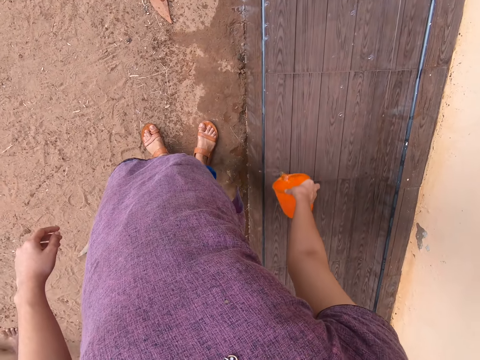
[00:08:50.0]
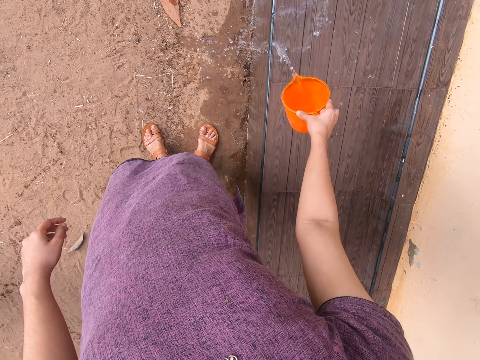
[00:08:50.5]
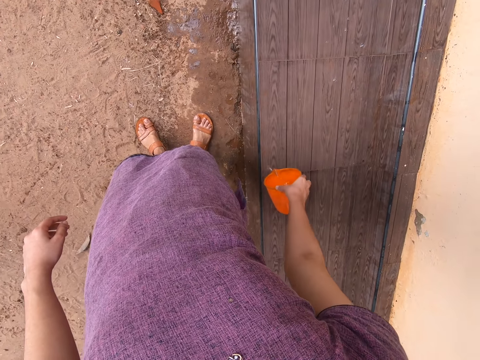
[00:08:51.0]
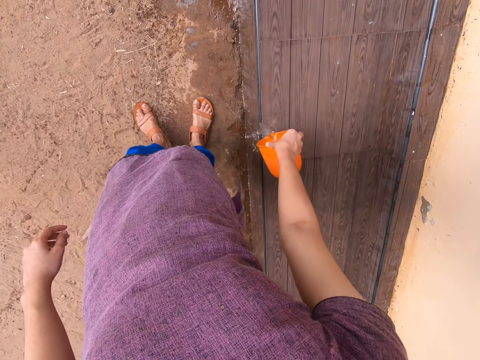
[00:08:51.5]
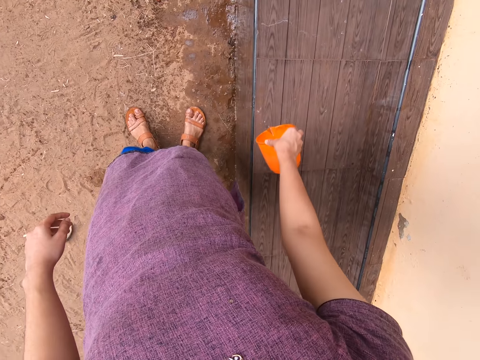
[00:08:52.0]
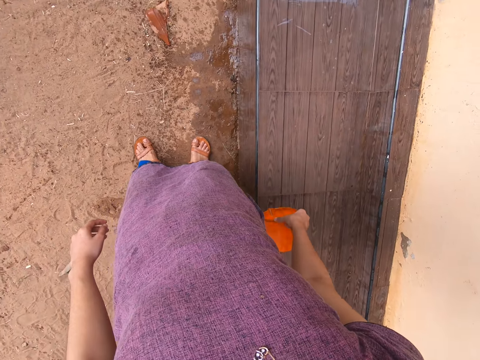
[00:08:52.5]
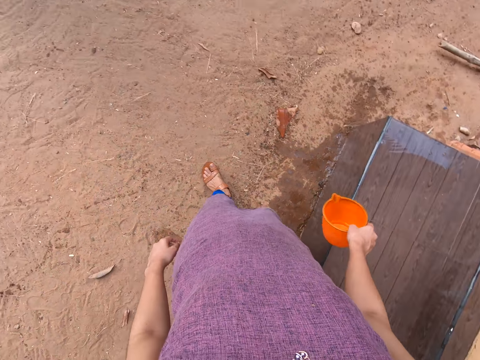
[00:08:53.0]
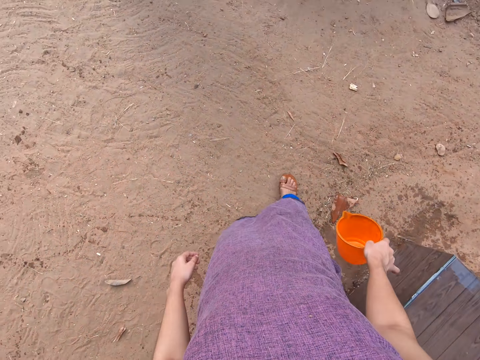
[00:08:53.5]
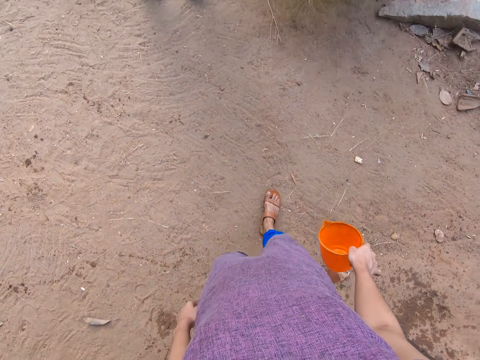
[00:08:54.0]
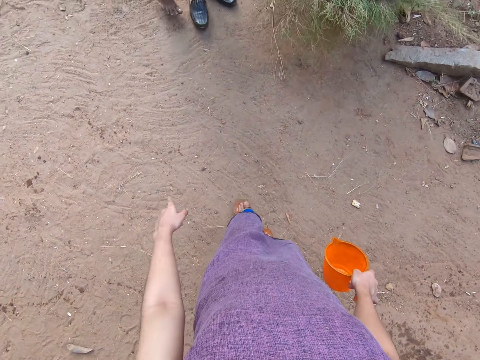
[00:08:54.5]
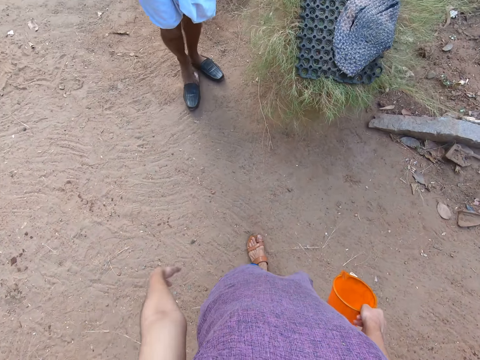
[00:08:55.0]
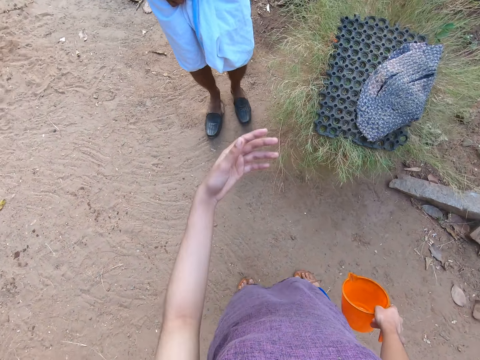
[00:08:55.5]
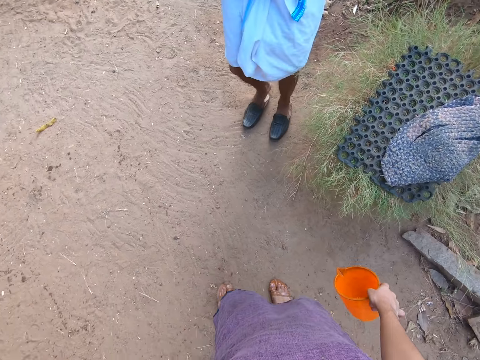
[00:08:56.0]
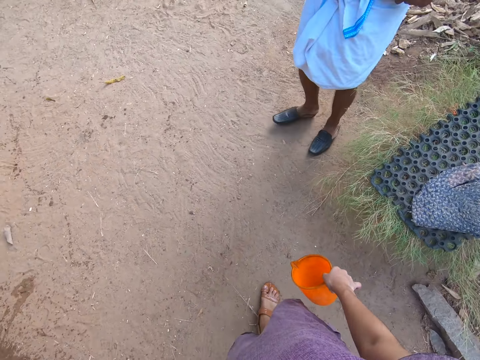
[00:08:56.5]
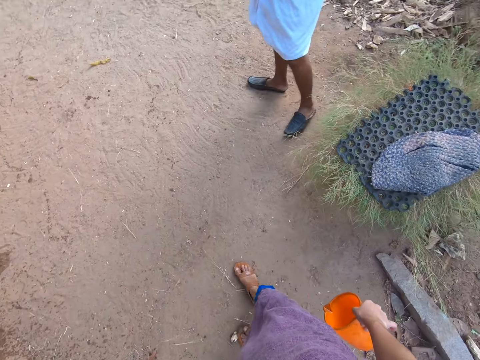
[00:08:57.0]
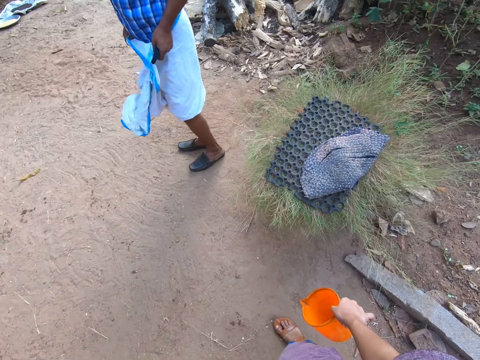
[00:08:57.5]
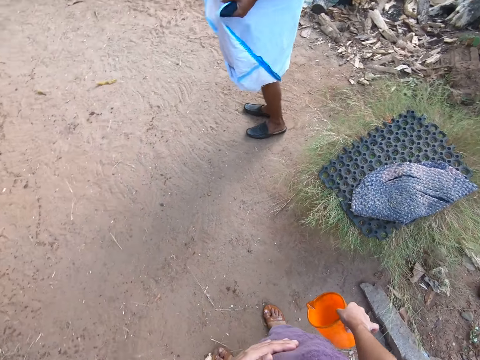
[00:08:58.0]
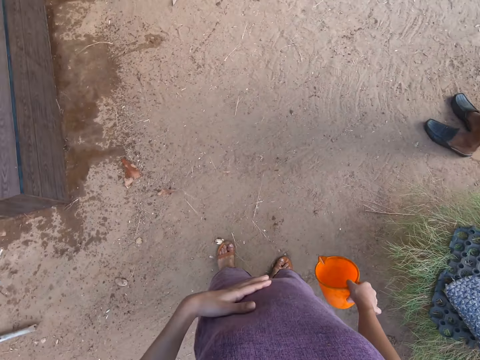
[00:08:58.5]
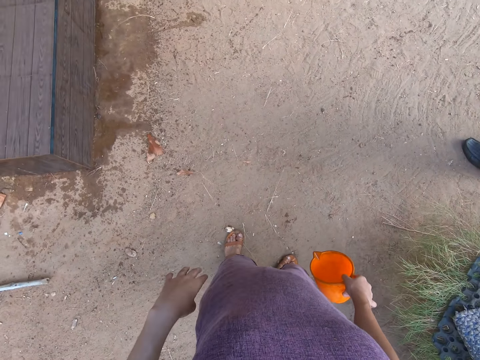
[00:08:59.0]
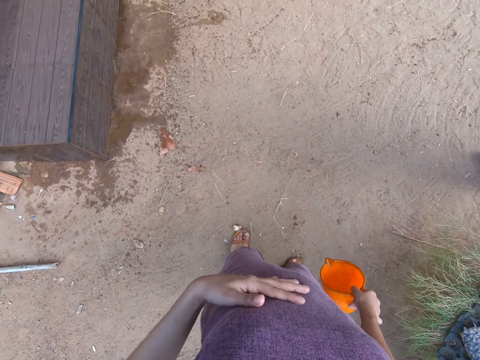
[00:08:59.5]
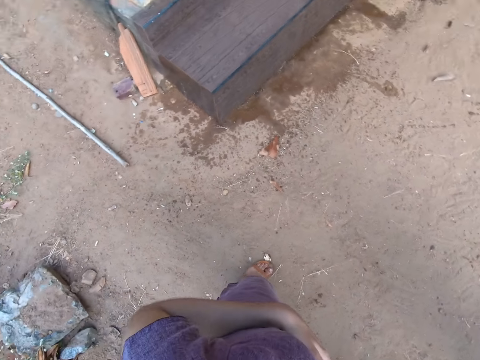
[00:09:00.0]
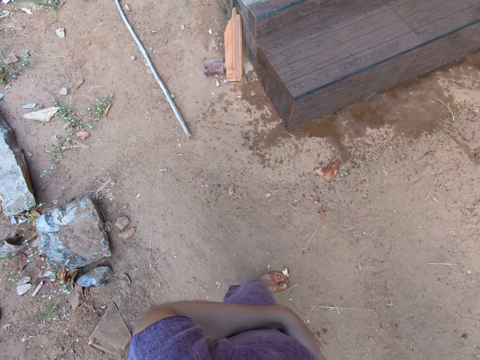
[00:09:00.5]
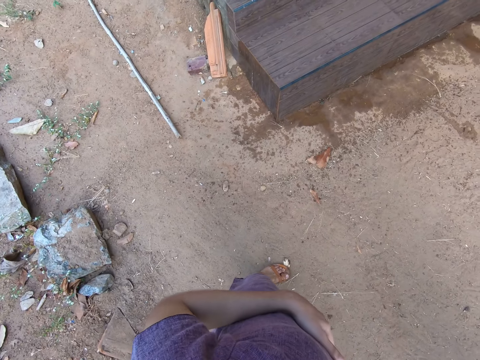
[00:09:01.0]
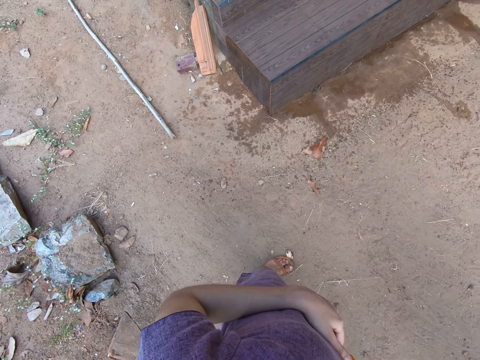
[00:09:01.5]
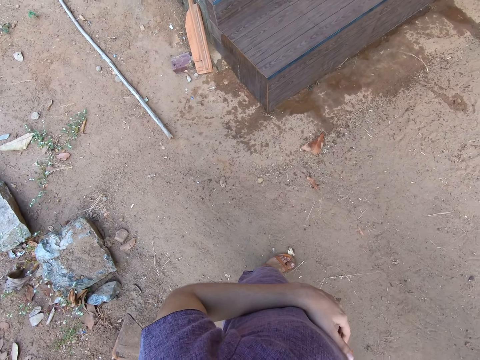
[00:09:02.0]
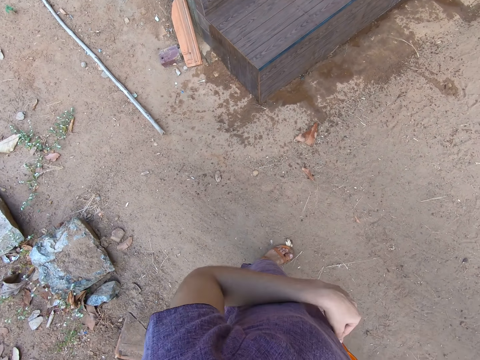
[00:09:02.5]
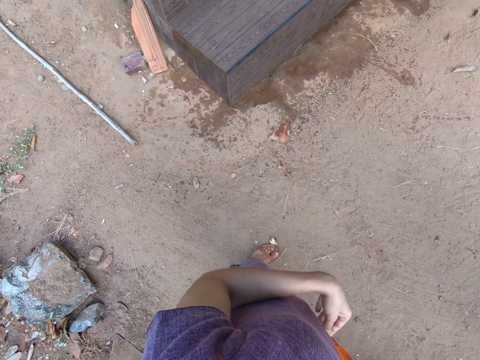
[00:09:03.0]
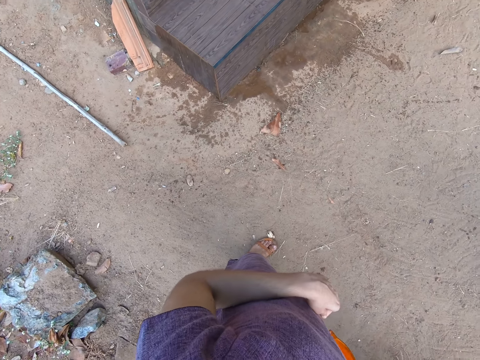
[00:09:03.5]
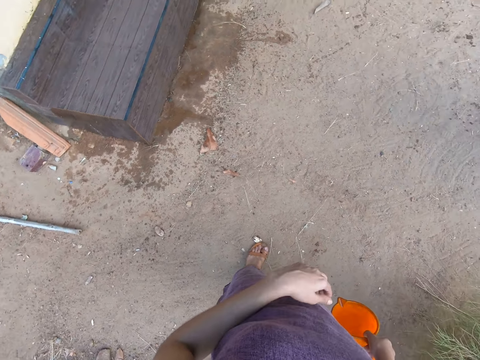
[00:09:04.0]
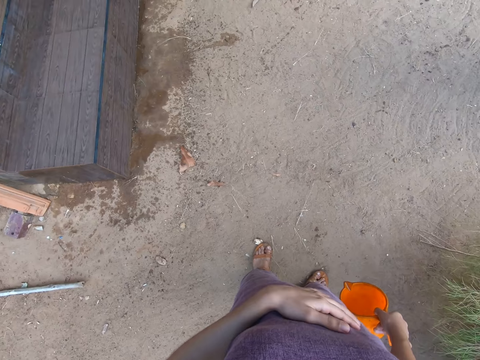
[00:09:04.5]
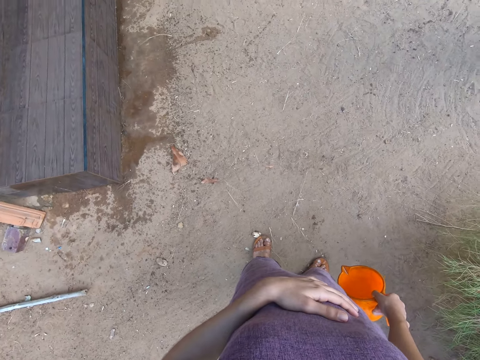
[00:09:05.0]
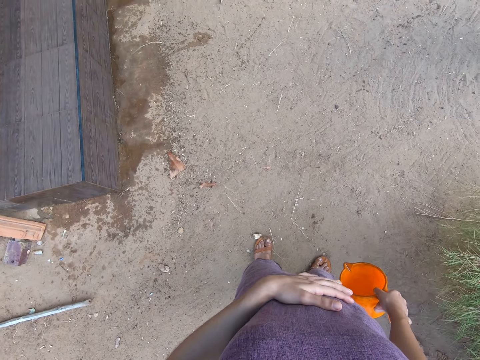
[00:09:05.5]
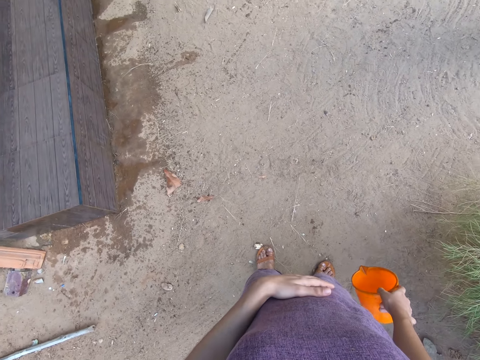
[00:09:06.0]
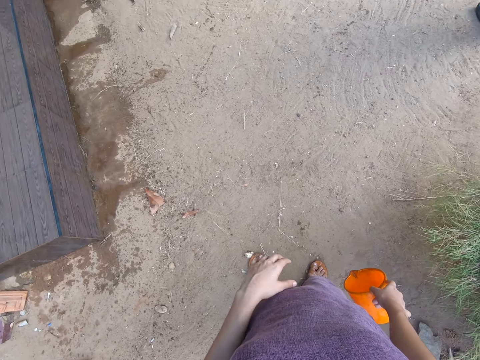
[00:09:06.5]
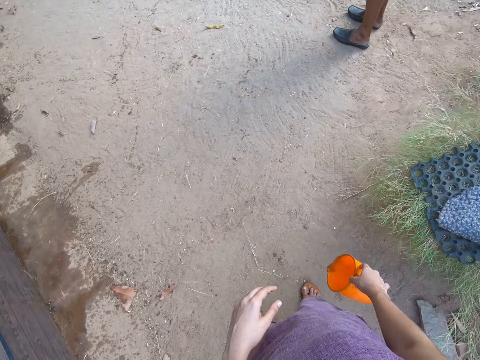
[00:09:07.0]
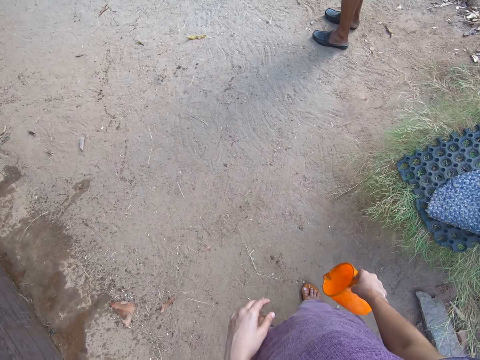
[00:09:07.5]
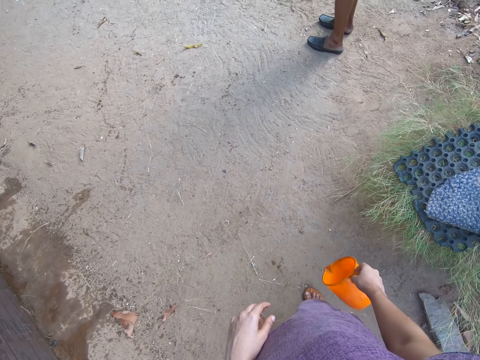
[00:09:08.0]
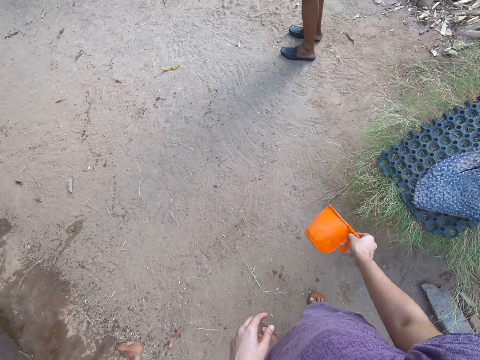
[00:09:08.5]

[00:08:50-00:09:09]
The camera wearer interacts with the man. They walk and stand. The man adjusts a blue tehmat on his waist with both hands. The camera wearer wipes a hand on a cloth. They interact with the man.

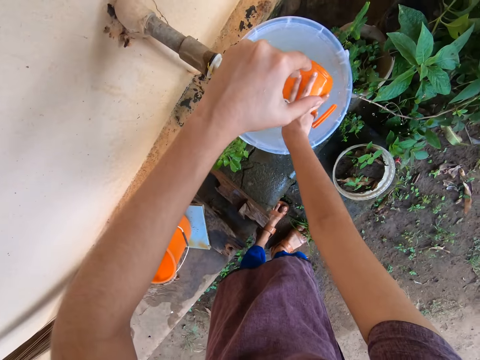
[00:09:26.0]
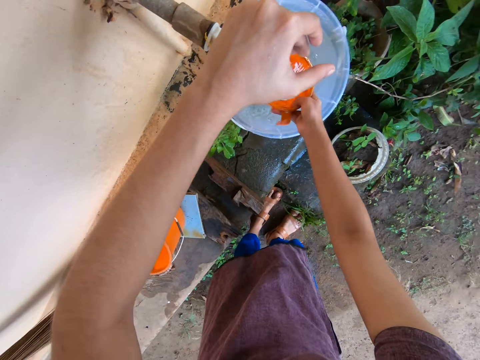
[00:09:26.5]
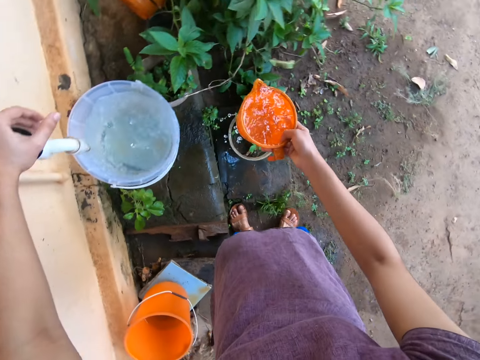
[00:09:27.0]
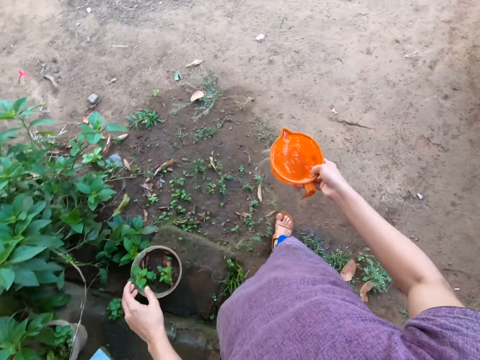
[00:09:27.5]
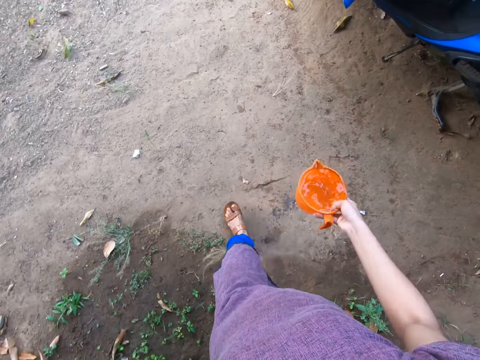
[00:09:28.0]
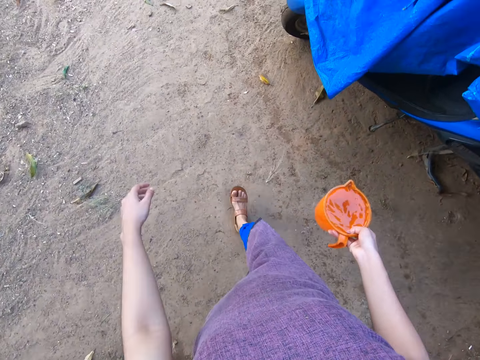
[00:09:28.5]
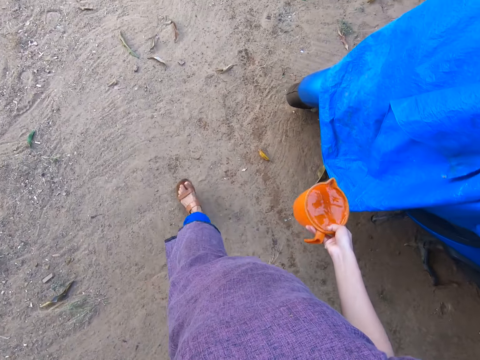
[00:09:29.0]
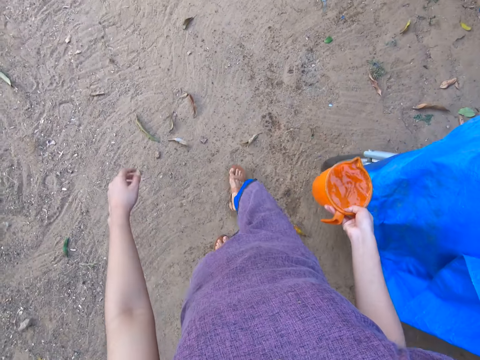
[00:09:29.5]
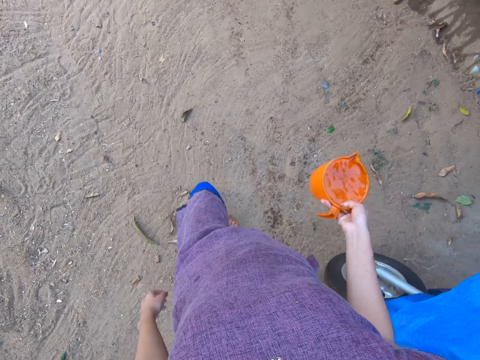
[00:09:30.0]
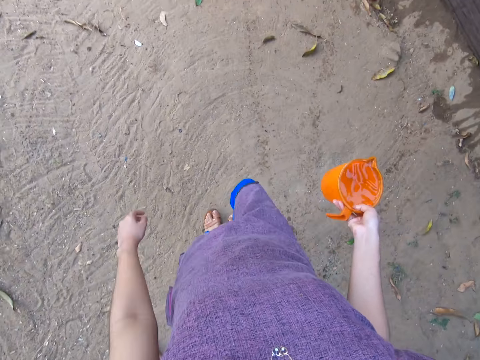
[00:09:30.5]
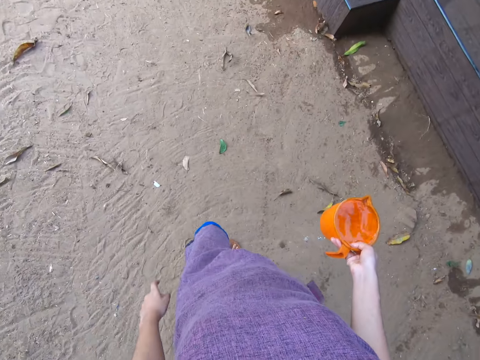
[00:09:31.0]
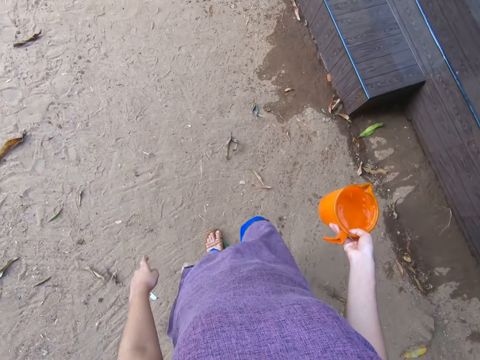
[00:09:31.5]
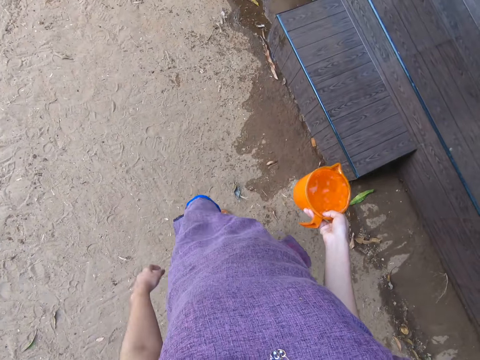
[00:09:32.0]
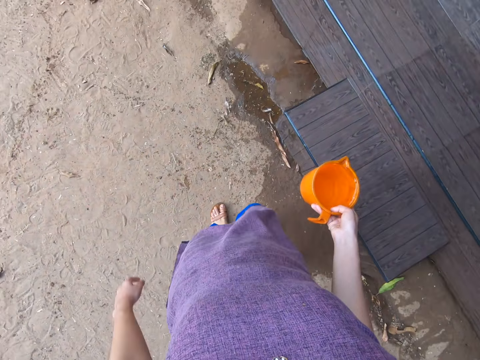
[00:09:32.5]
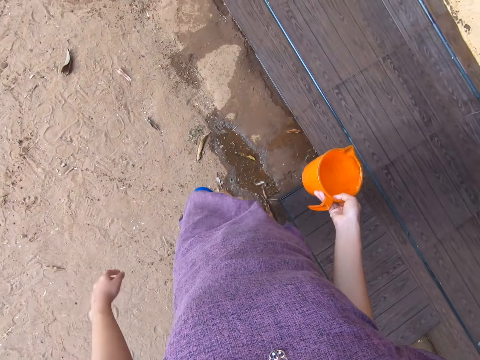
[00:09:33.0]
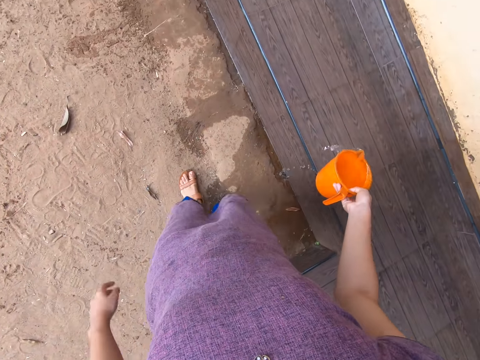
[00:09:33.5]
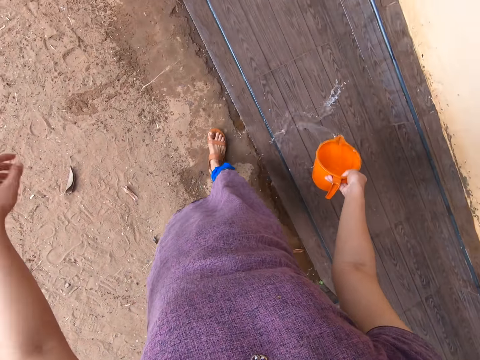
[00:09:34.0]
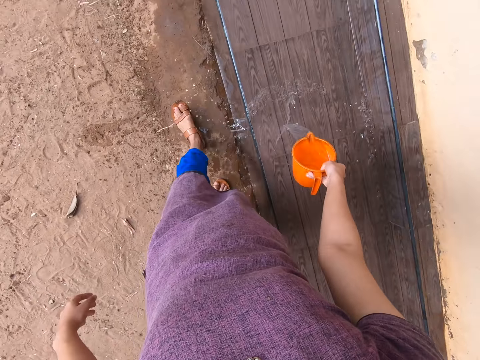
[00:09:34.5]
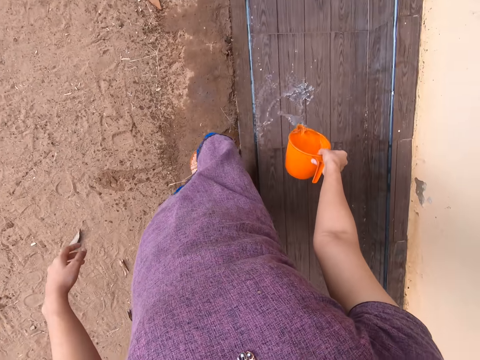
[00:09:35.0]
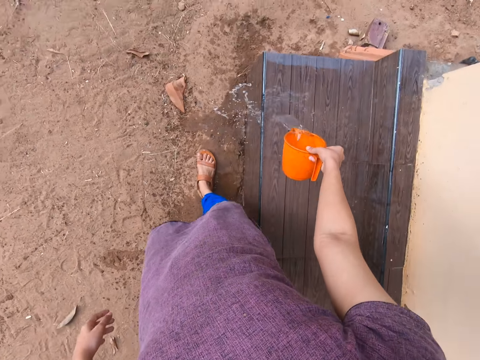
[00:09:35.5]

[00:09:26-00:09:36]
The camera wearer scoops water from a bucket with the cup in her right hand. She walks towards a staircase. She pours water on the staircase or the ground floor with the cup in her right hand.
